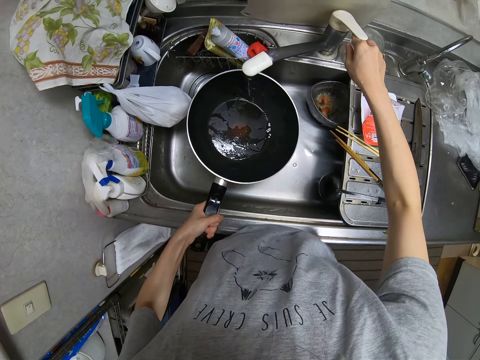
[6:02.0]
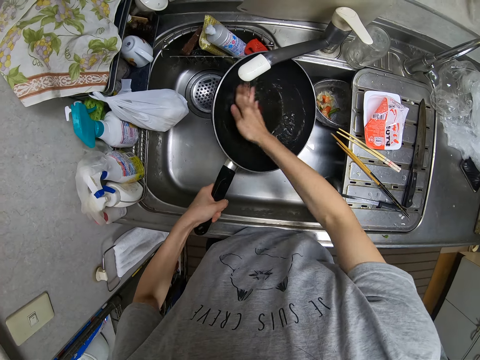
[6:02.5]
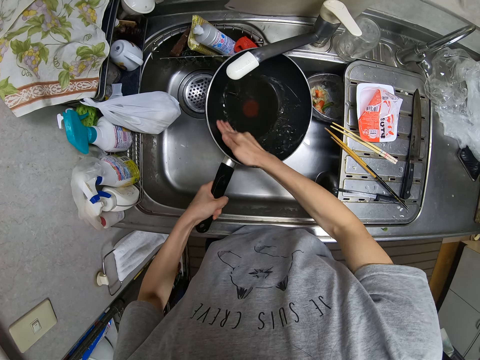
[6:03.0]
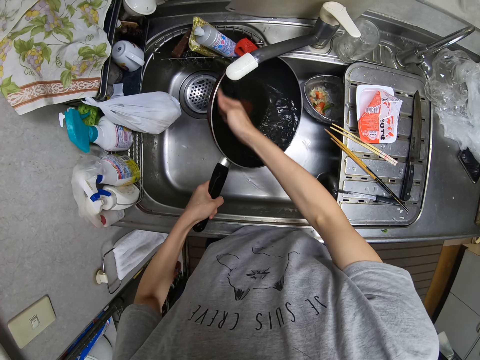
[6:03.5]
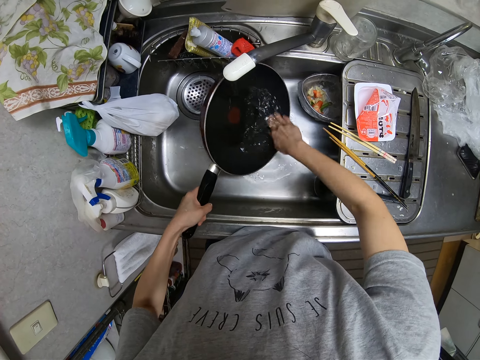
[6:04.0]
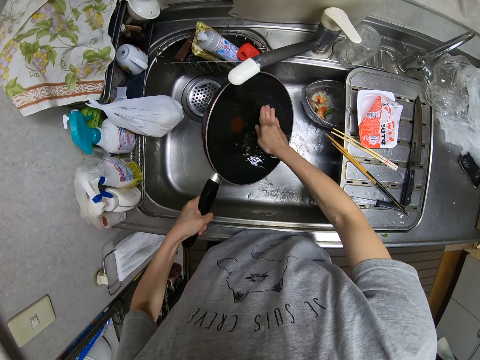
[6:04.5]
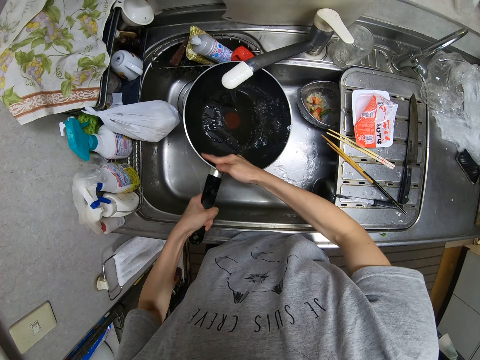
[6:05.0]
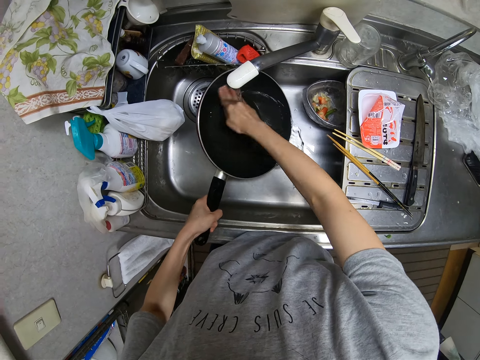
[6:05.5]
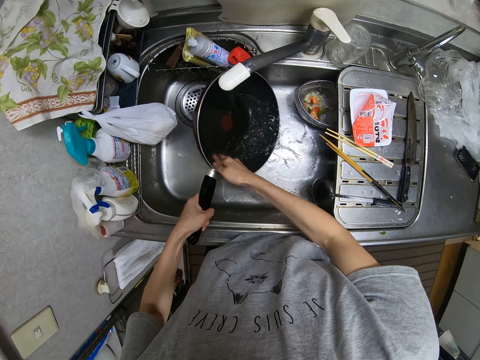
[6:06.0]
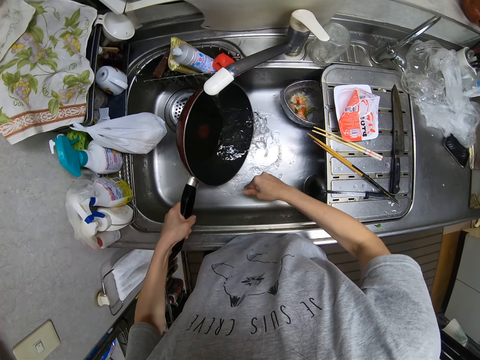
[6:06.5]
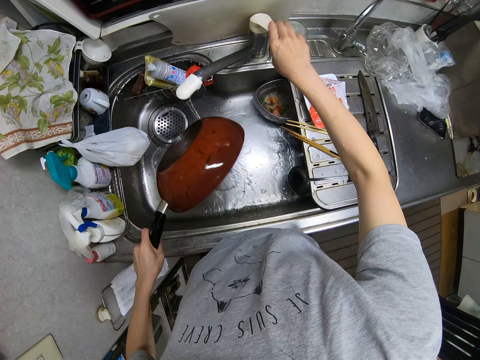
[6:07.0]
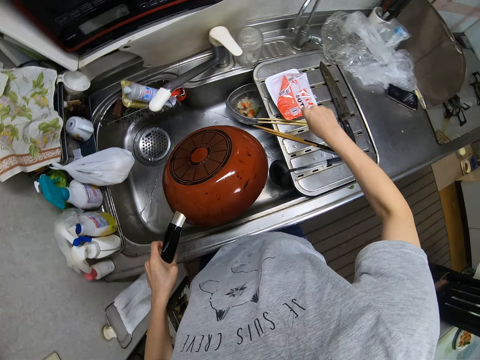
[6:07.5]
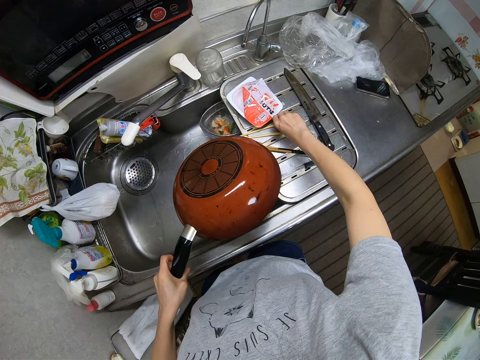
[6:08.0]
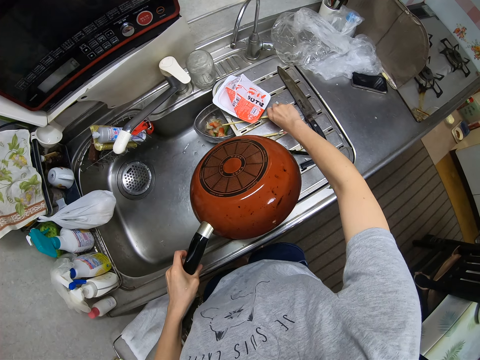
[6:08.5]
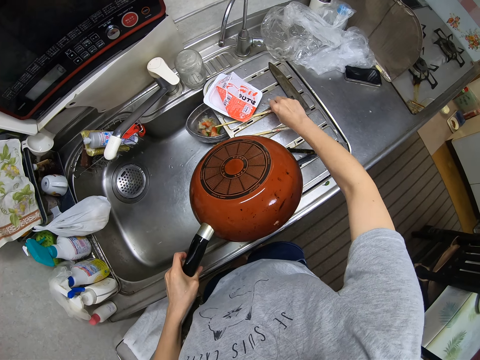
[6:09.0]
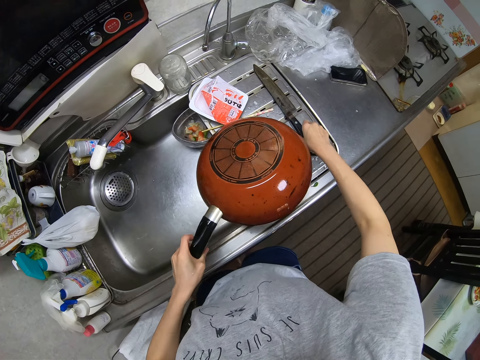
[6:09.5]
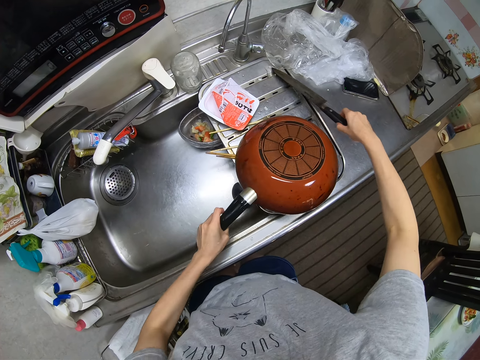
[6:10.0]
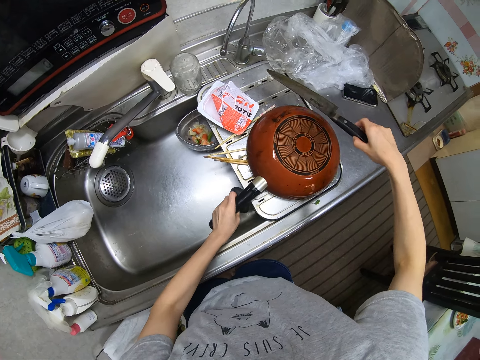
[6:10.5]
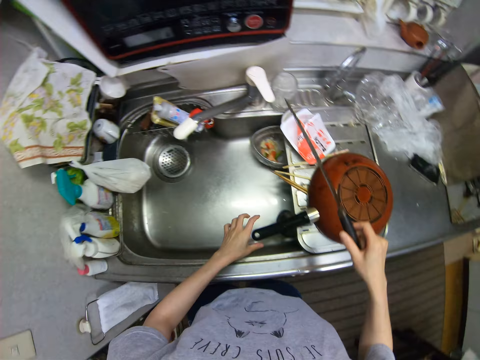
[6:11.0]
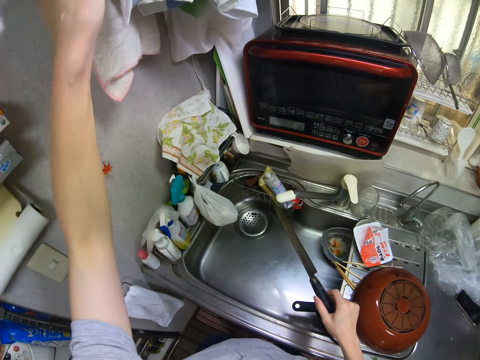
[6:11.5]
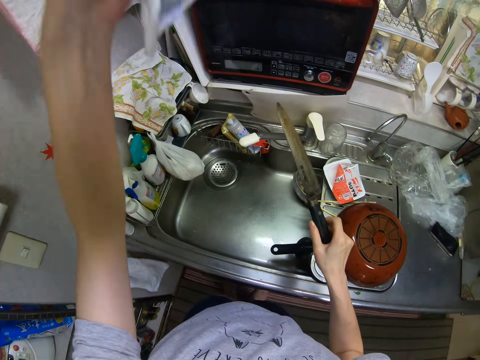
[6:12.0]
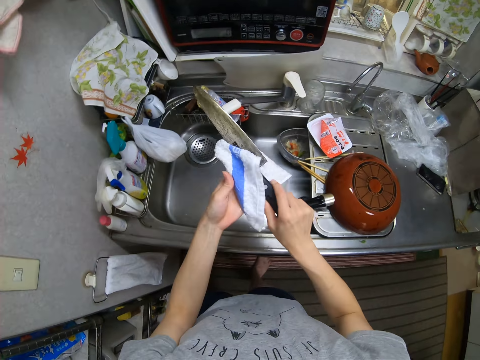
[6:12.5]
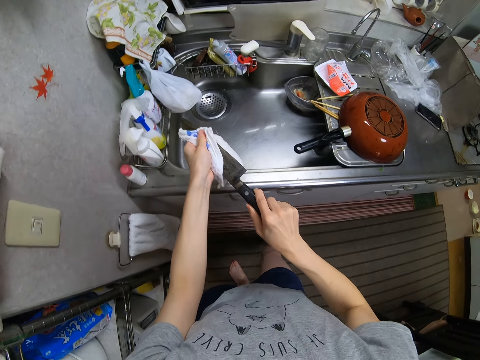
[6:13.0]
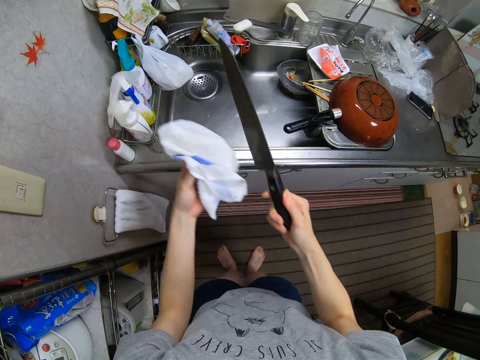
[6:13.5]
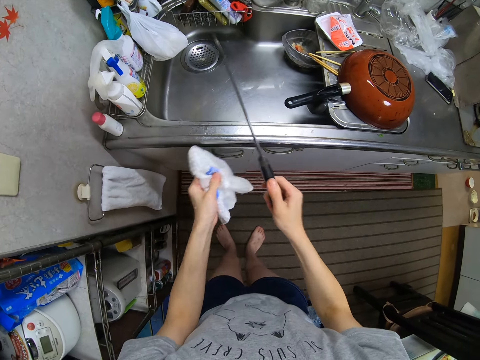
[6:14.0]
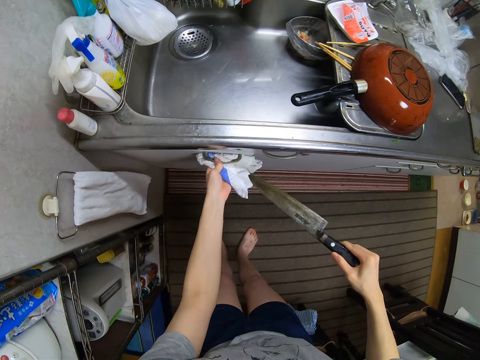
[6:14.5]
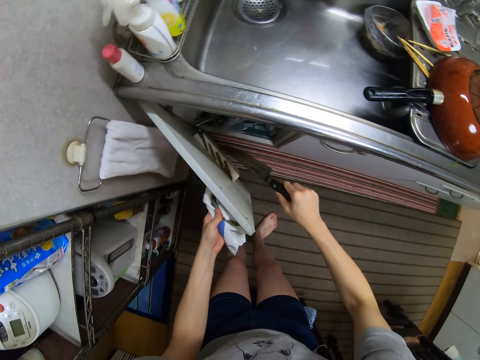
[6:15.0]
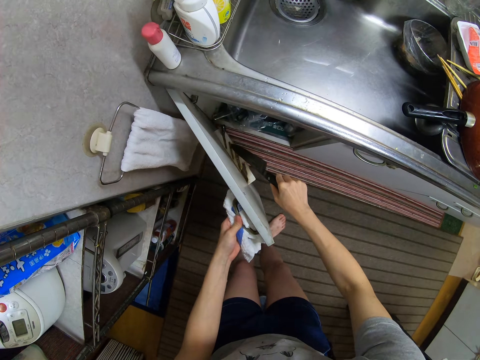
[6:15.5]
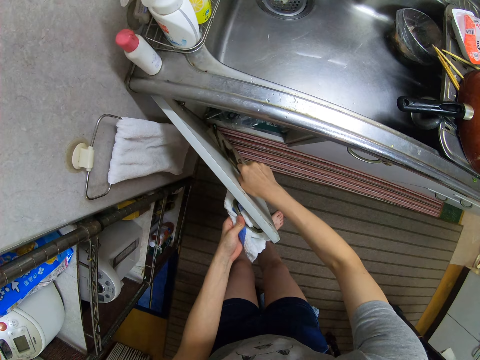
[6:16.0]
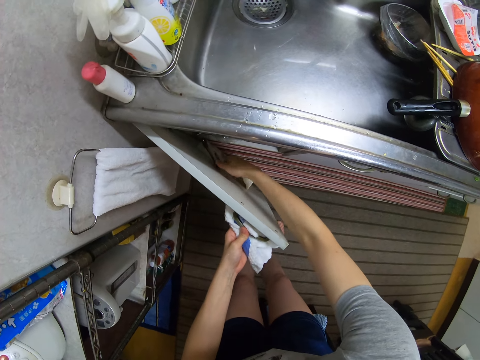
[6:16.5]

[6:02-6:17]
The camera wearer turns on the tap. They rinse the frypan under the tap. They turn on the tap. They push aside a pair of chopsticks on the slab. They pick up a knife on the slab. They place the frypan on the slab. They take a towel from a hanger in the kitchen. They wipe the knife with the towel. They open a cabinet under the sink. They put the knife in a rack in the cabinet.

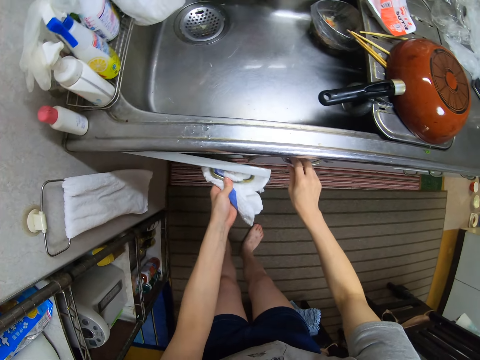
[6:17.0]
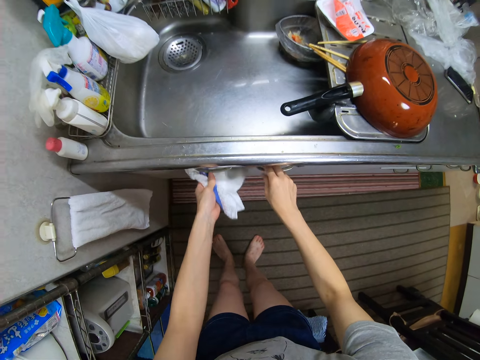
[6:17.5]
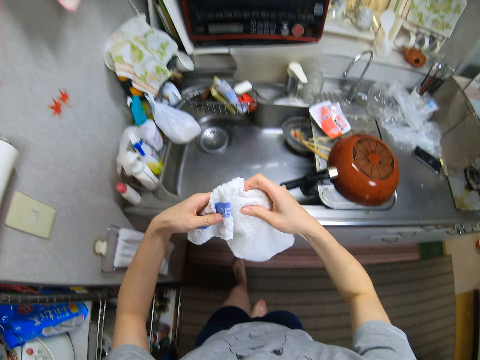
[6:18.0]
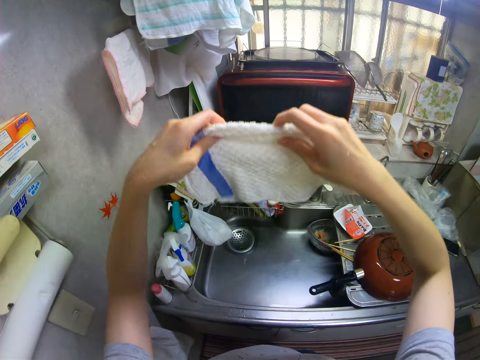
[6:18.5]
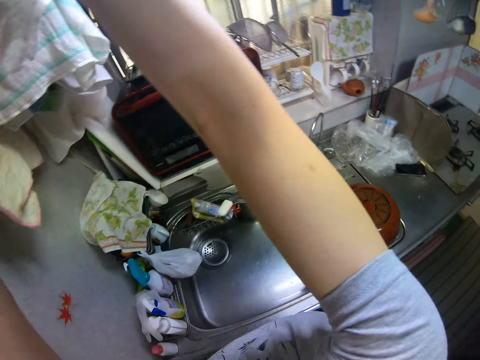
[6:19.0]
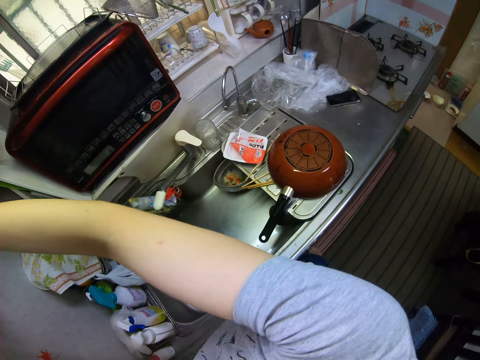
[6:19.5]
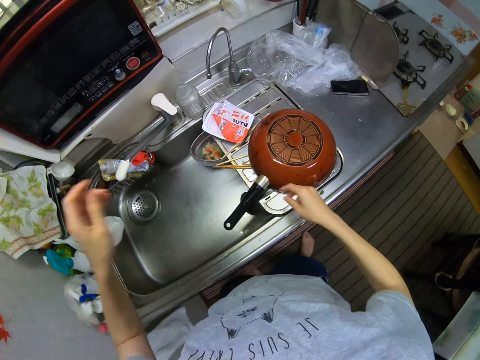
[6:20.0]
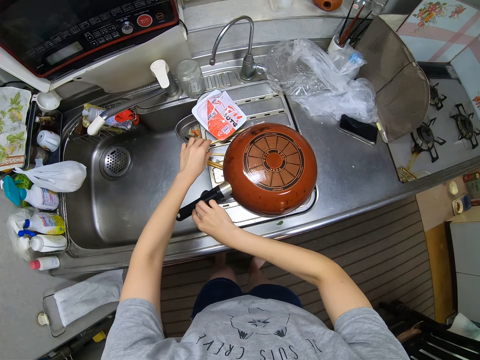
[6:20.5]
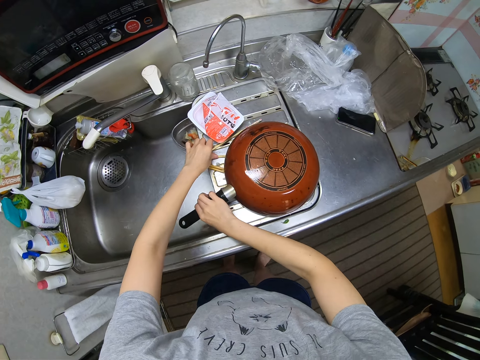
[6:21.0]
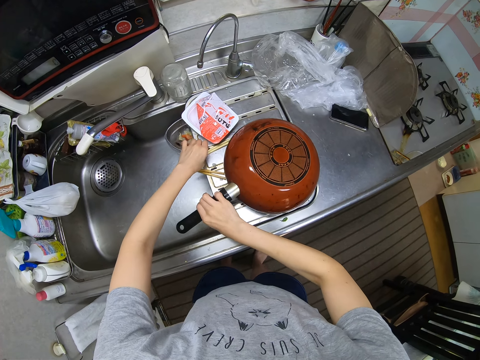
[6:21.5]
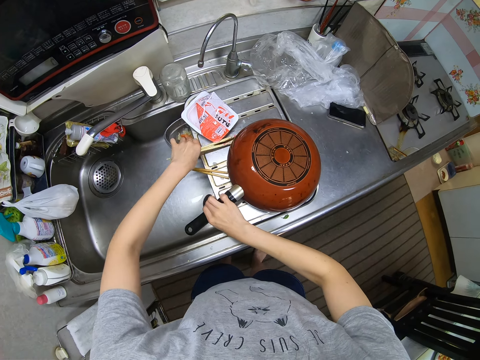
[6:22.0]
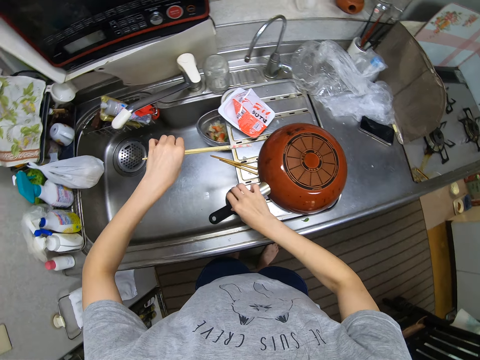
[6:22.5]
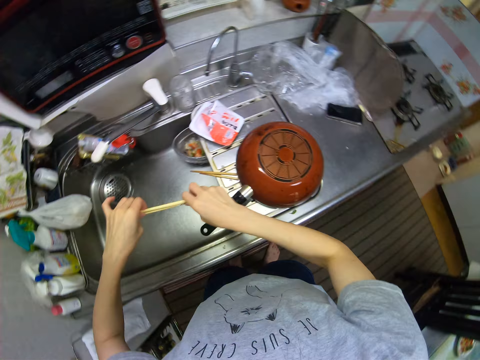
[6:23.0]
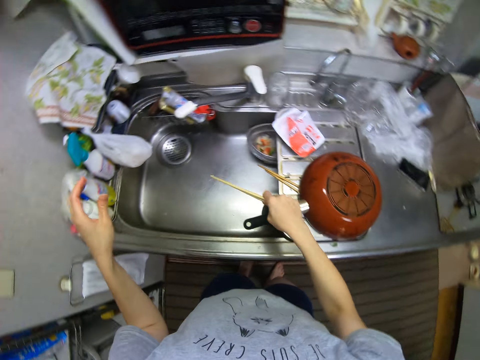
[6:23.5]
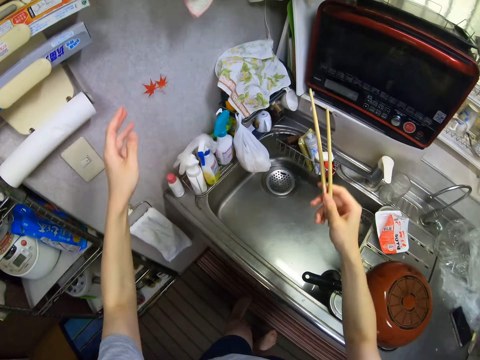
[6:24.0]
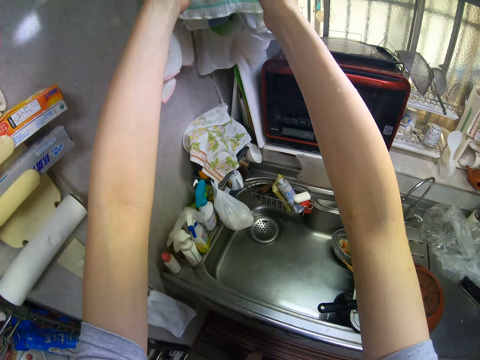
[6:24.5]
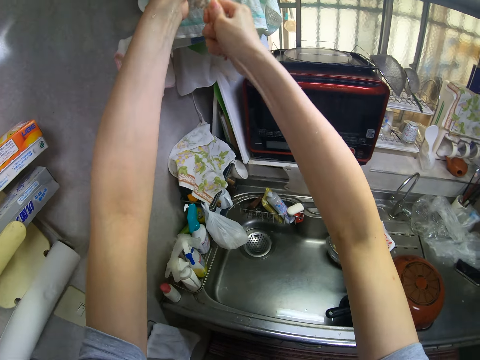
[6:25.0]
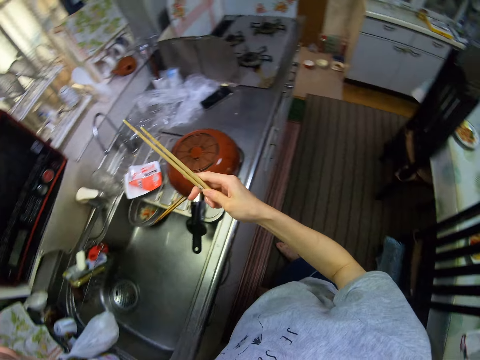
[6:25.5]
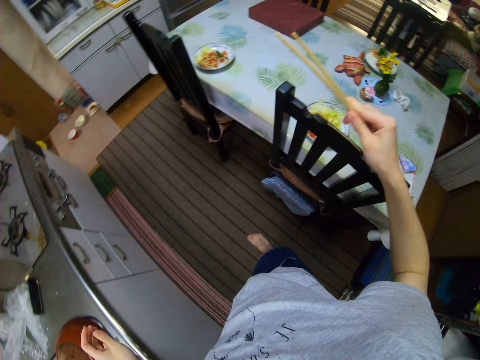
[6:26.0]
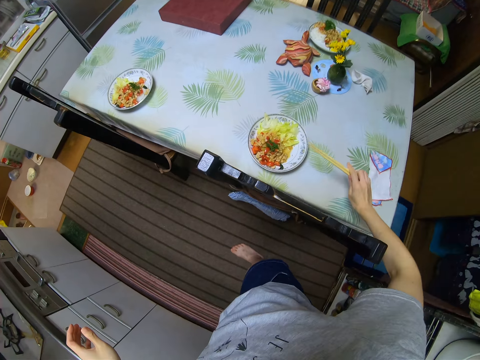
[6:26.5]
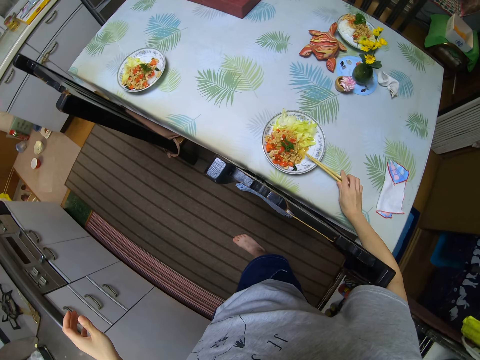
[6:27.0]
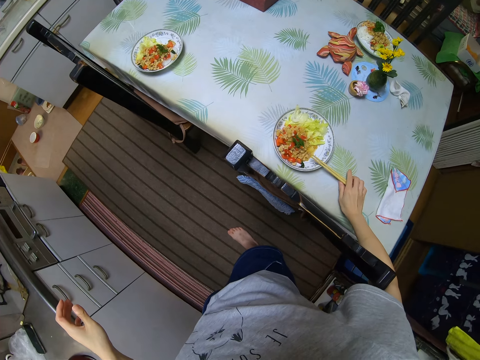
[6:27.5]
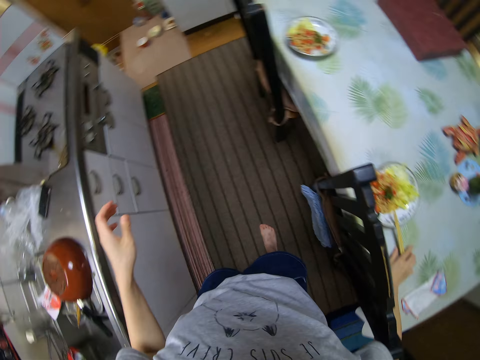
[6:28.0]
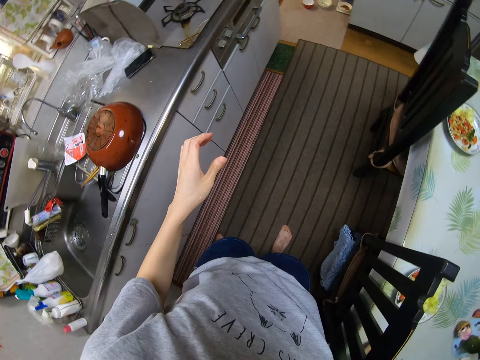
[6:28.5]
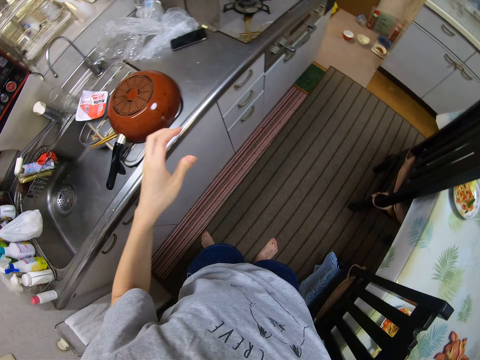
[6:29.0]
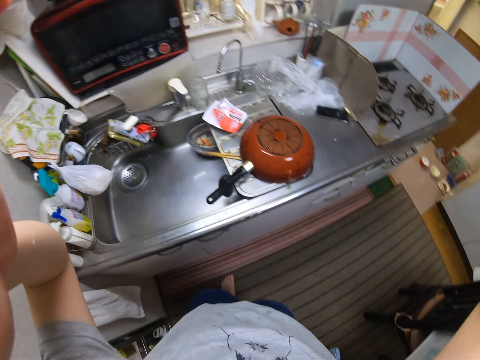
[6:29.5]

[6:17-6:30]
The camera wearer closes the cabinet. She hangs the towel on the hanger. She lifts the frypan on the slab. She takes the pair of chopsticks on the slab. She wipes the pair of chopsticks on the towel on the hanger. She places the pair of chopsticks on the tip of a plate on the table. She raises her hands to the camera on her face.
